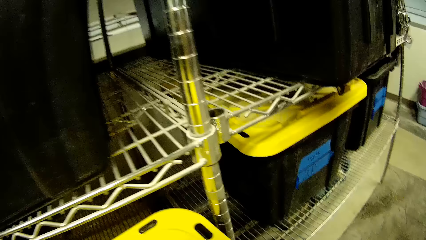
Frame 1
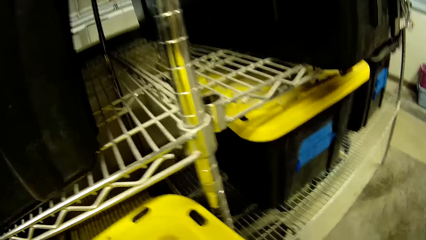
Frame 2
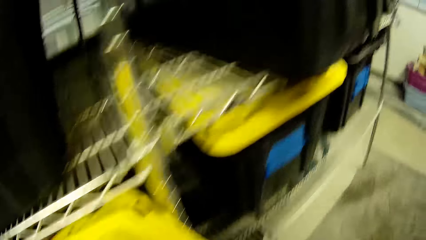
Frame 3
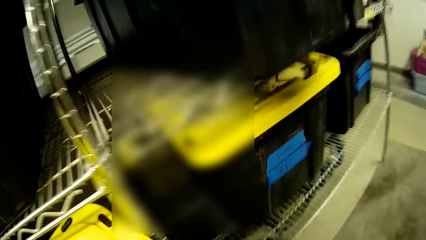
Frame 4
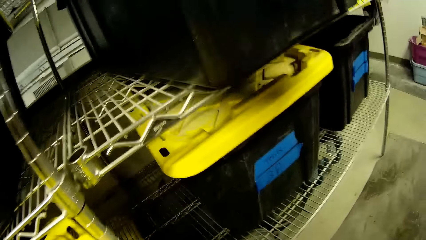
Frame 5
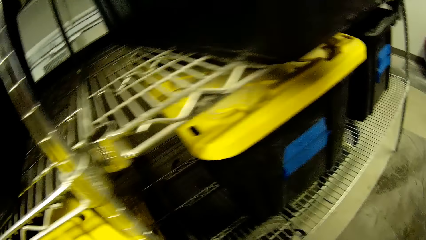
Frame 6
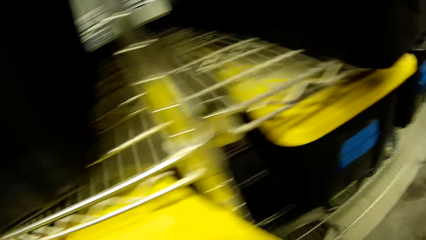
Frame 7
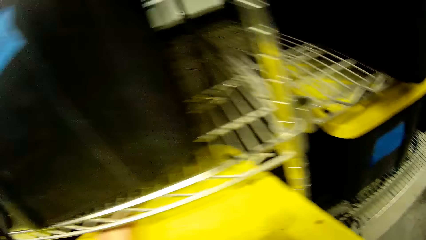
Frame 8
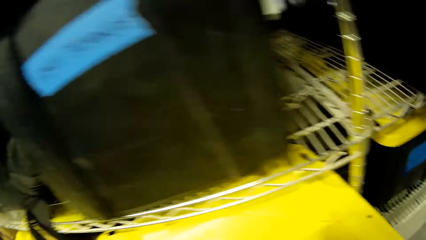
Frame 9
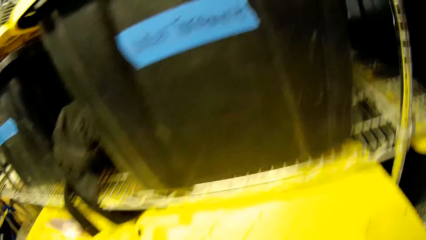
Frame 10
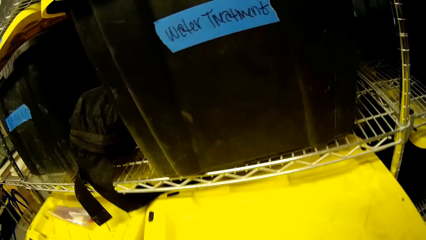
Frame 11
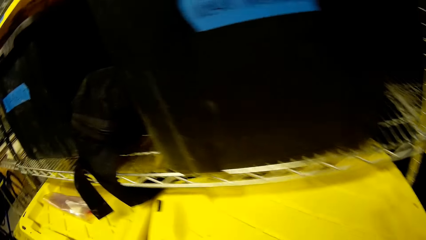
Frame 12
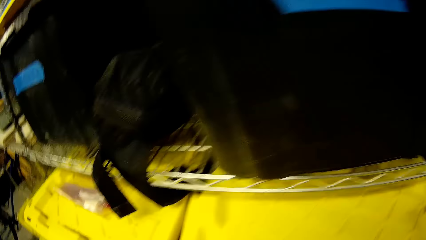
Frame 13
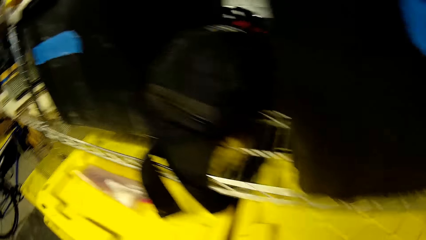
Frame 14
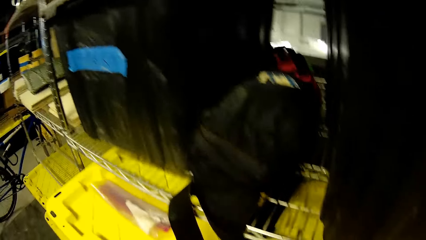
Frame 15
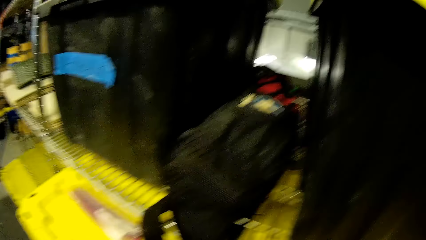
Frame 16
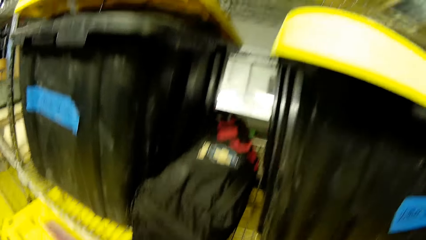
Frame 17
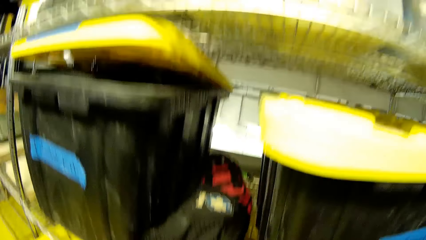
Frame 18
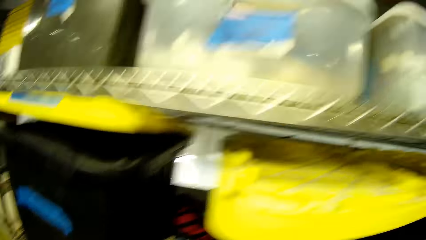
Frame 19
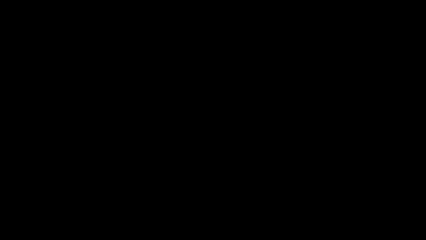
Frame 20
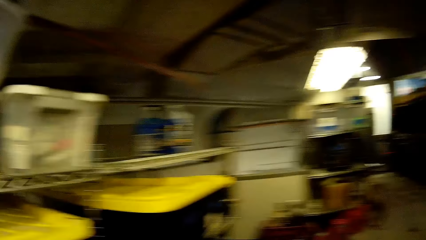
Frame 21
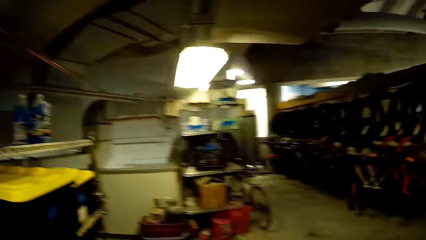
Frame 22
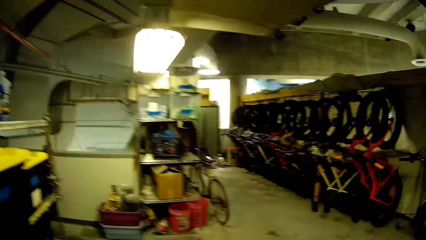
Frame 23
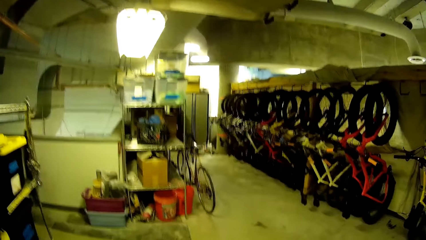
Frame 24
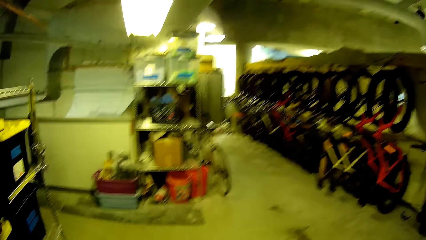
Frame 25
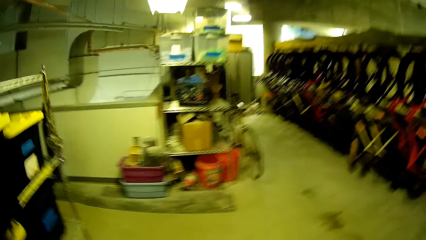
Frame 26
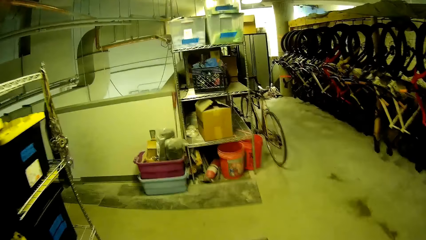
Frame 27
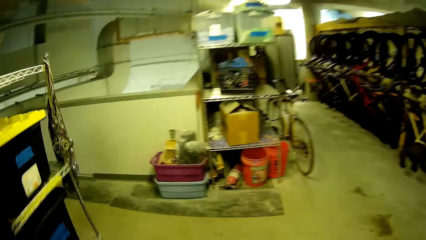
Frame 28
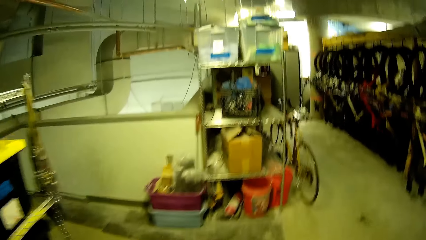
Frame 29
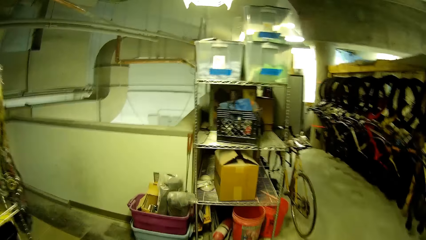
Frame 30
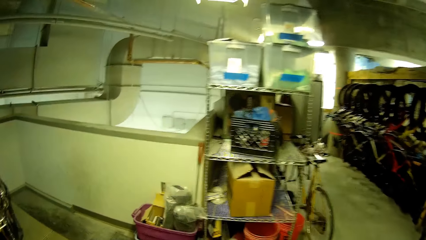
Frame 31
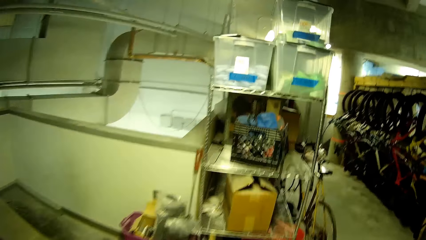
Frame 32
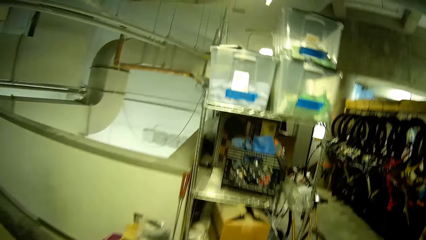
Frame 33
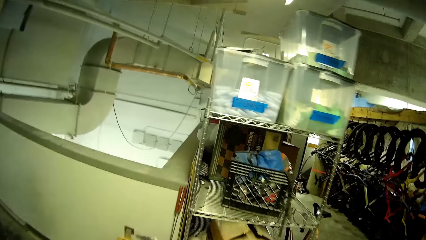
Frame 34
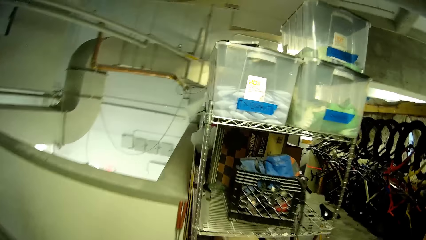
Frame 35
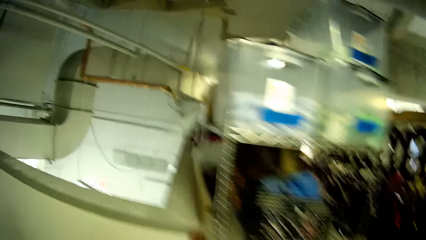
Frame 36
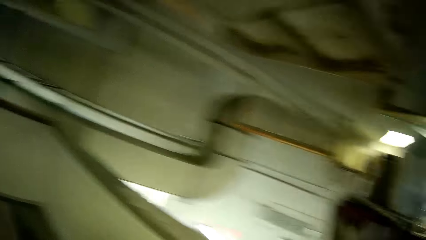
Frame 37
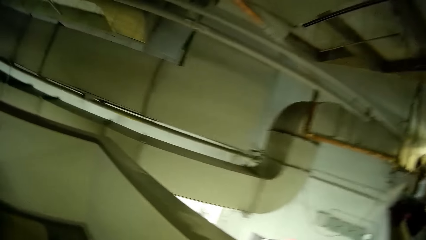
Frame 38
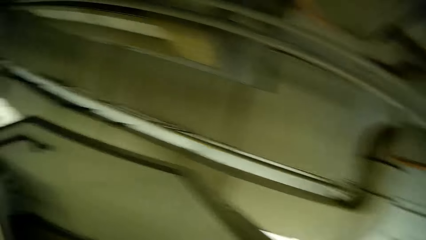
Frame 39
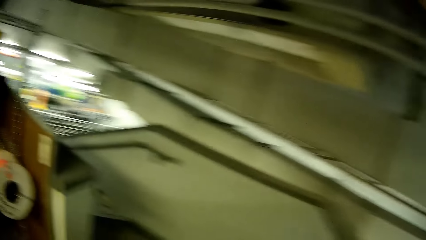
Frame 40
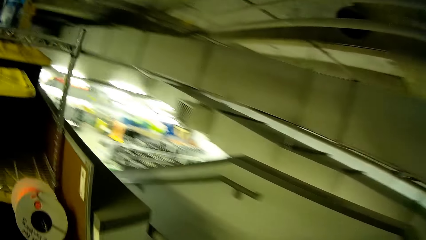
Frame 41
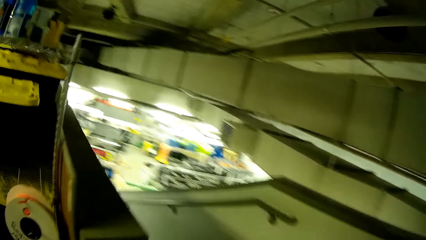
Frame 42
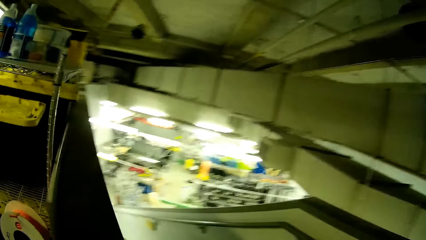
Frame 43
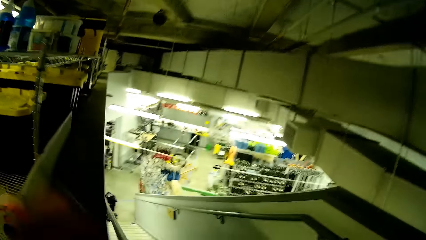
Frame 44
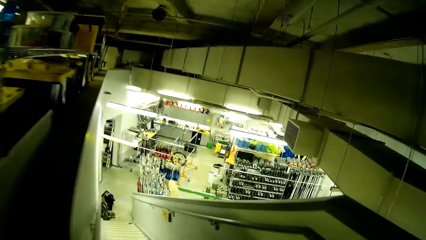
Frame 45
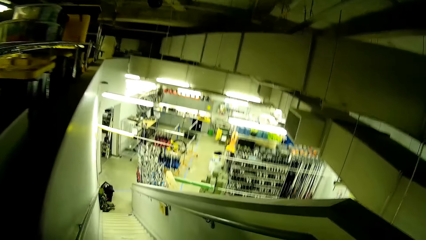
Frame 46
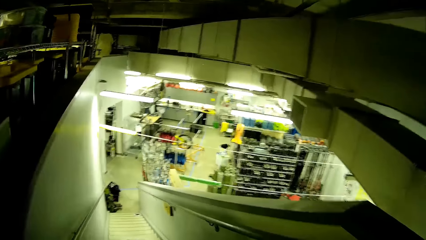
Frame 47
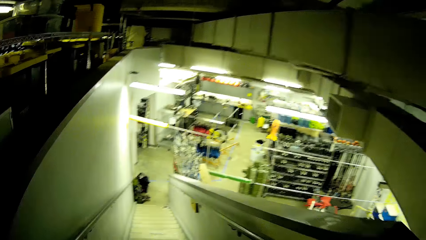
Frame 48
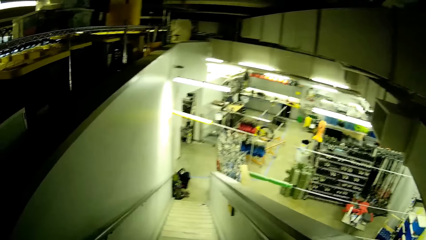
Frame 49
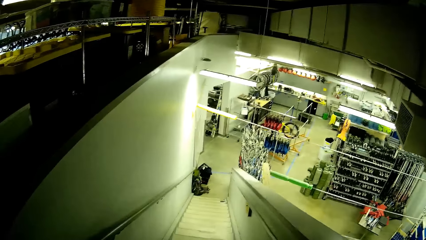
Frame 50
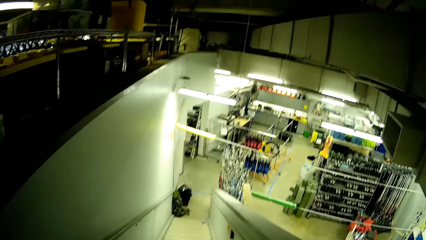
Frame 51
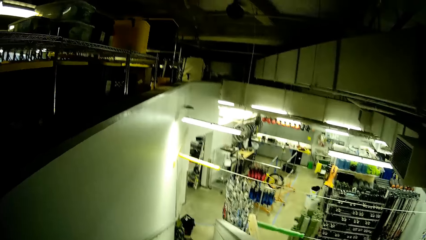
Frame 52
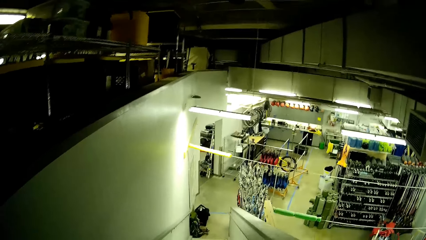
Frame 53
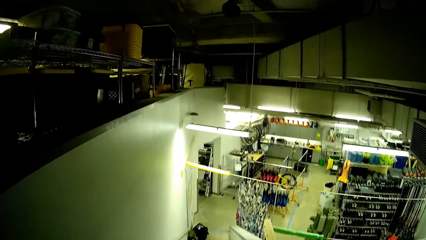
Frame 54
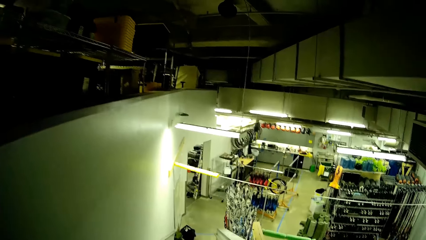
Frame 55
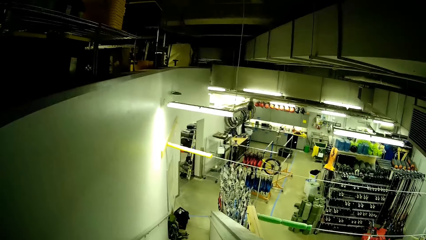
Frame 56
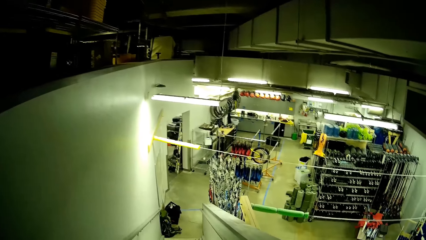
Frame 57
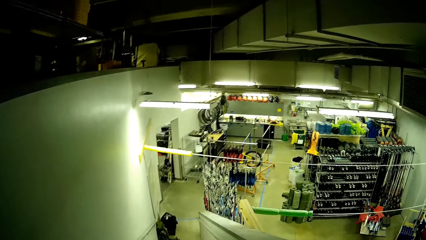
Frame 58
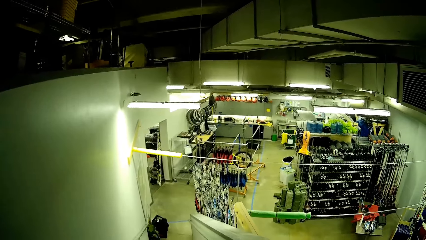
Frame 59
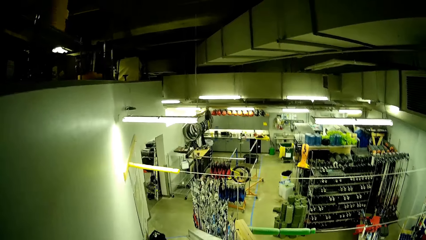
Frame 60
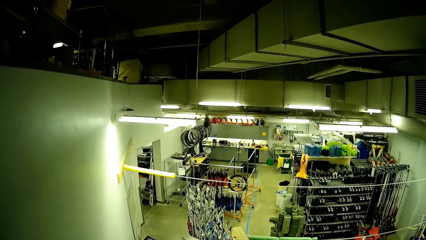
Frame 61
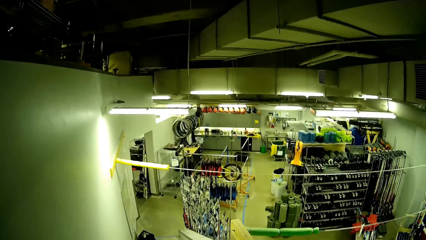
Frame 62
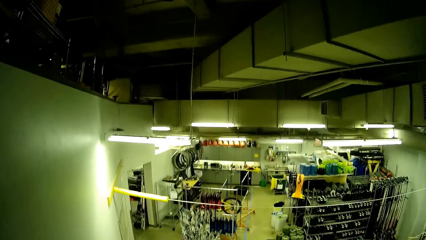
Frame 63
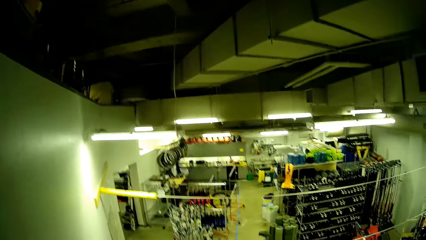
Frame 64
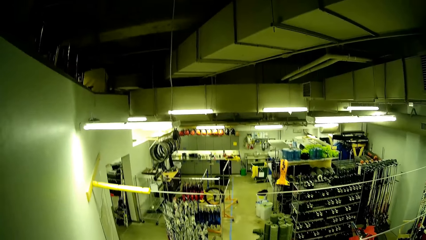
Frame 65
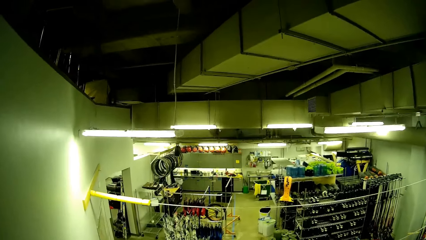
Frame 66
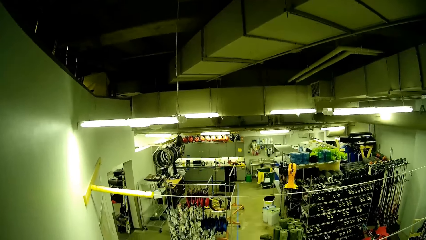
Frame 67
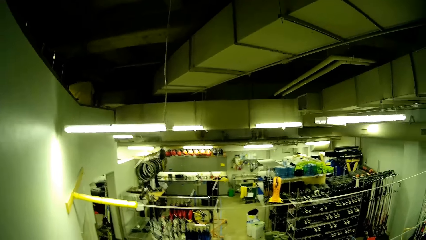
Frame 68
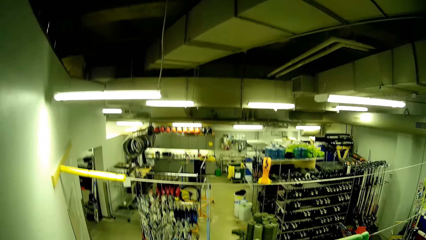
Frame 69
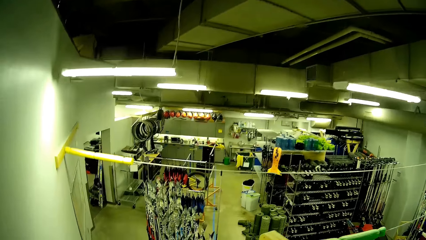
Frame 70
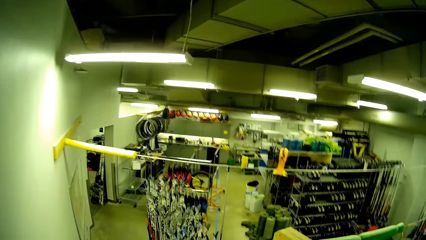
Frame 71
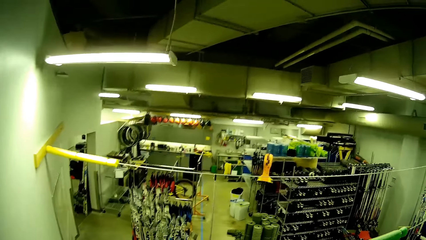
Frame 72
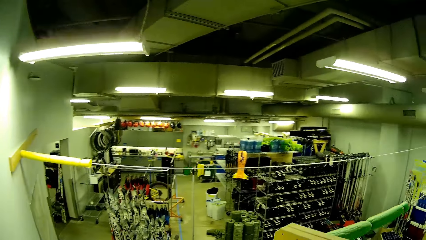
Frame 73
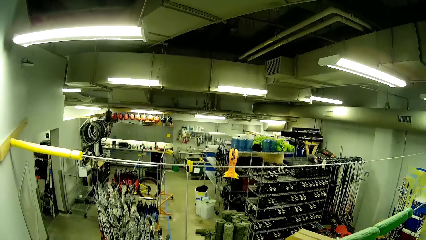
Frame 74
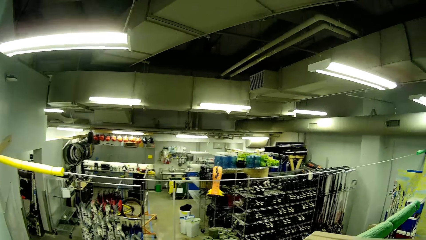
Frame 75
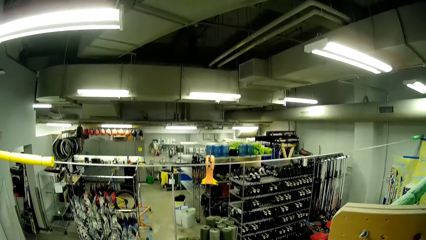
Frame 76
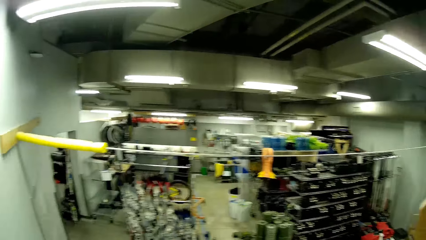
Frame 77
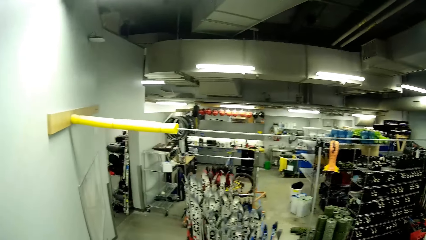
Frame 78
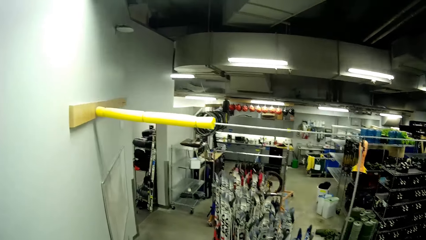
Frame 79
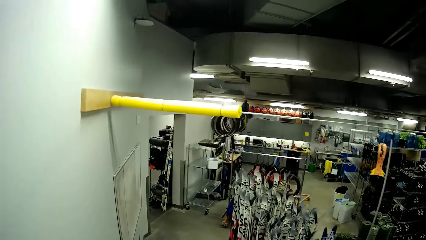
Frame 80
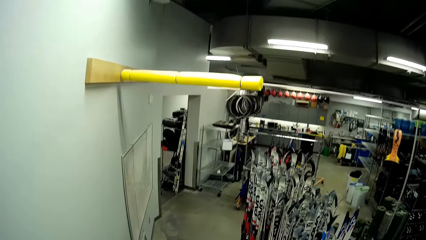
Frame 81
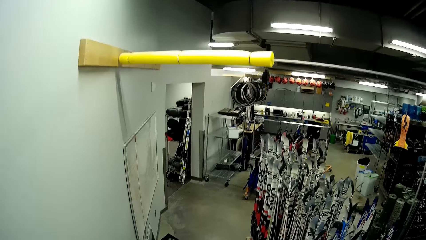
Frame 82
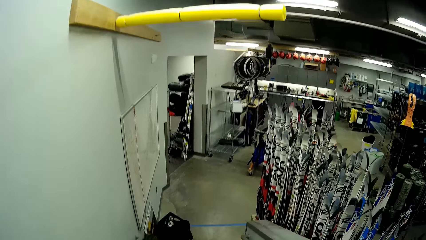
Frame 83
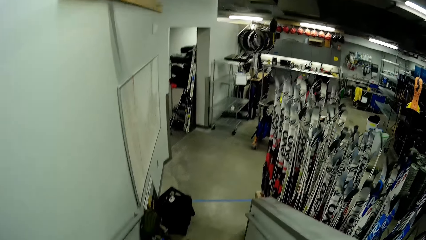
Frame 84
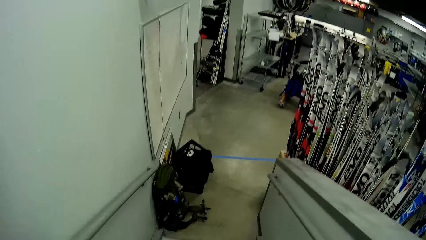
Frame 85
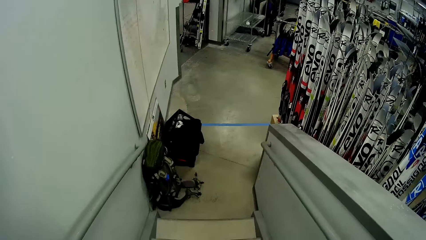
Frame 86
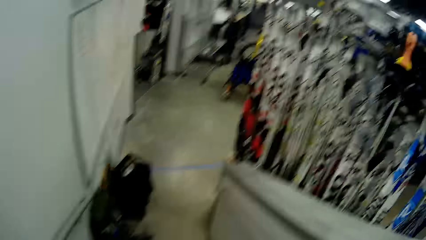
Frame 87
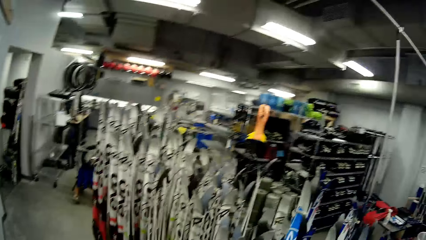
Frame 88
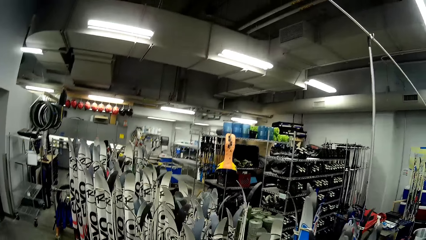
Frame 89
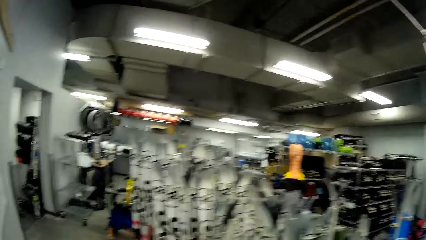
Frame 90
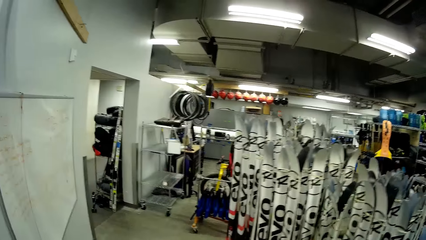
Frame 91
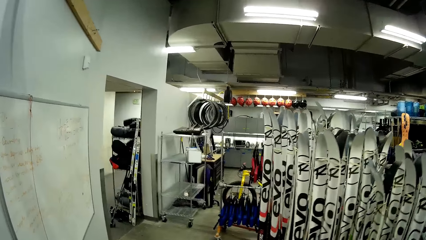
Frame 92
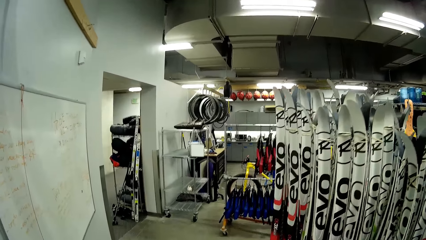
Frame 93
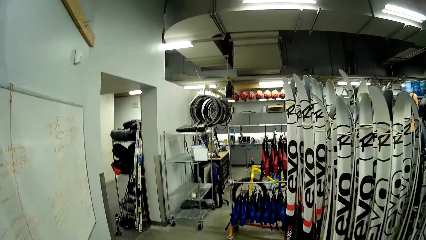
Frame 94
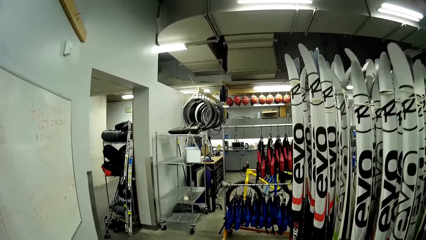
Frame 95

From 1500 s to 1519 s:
The camera wearer places the container in the shelf. They walk in the store. They walk down the stairs.
